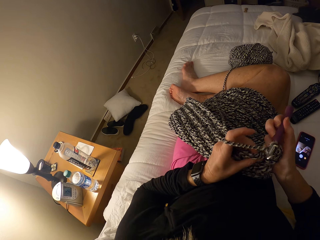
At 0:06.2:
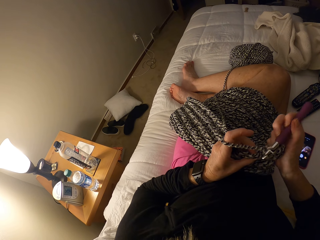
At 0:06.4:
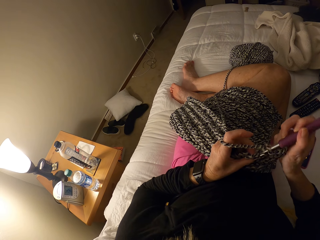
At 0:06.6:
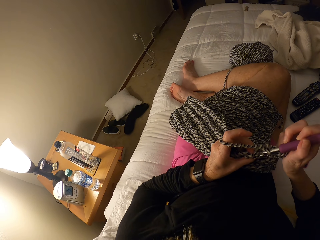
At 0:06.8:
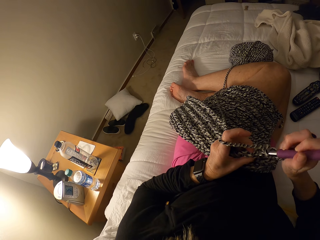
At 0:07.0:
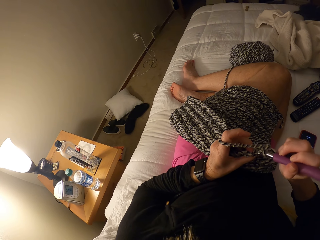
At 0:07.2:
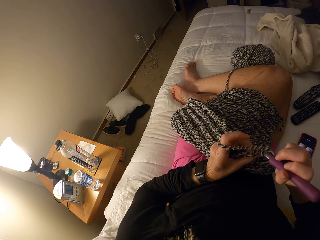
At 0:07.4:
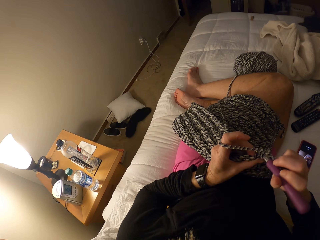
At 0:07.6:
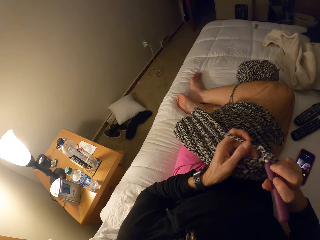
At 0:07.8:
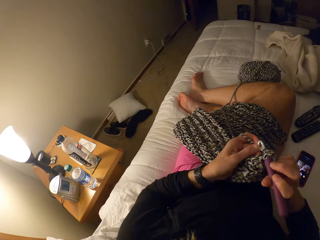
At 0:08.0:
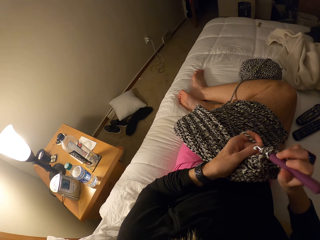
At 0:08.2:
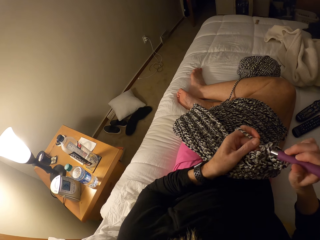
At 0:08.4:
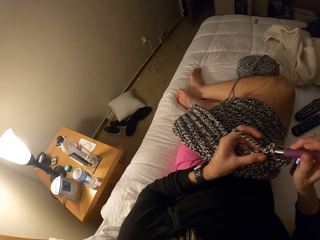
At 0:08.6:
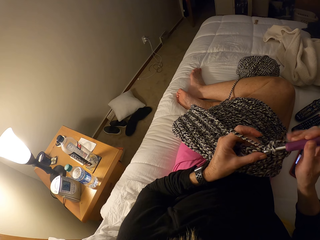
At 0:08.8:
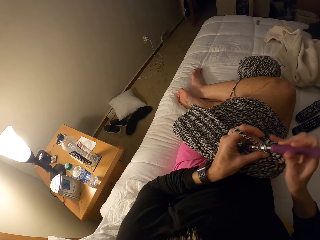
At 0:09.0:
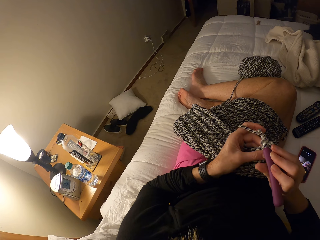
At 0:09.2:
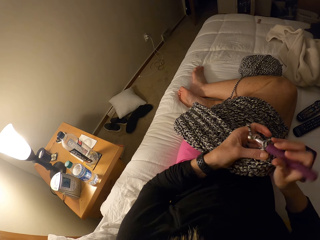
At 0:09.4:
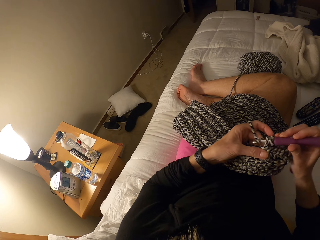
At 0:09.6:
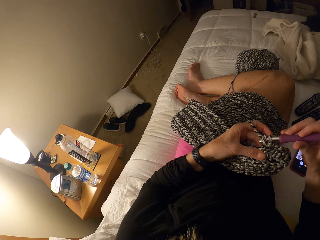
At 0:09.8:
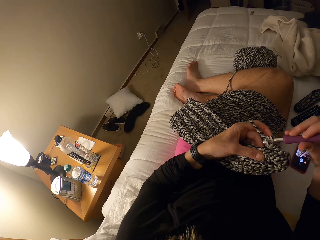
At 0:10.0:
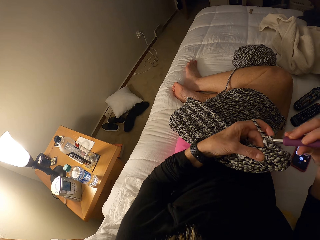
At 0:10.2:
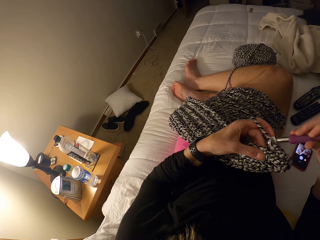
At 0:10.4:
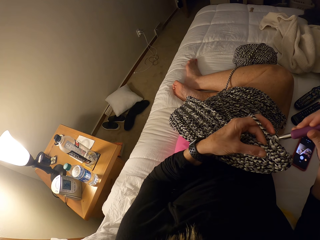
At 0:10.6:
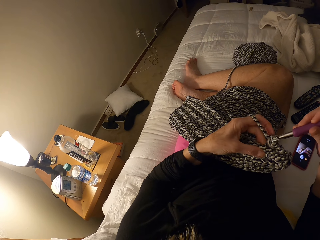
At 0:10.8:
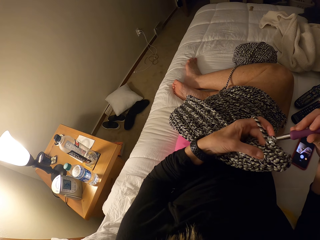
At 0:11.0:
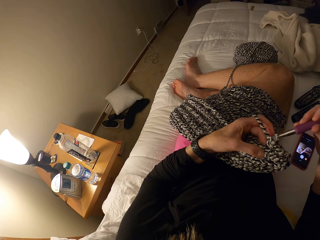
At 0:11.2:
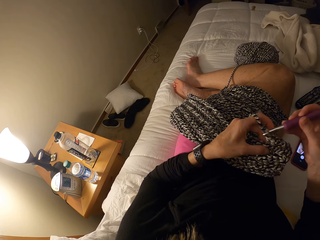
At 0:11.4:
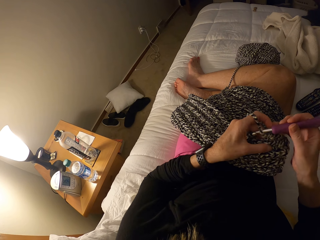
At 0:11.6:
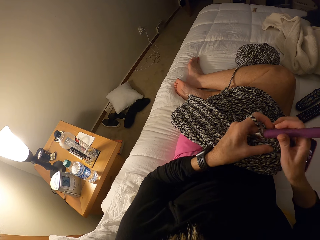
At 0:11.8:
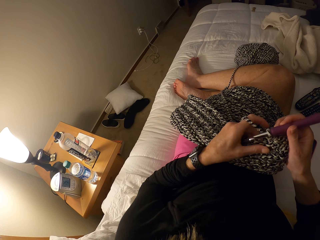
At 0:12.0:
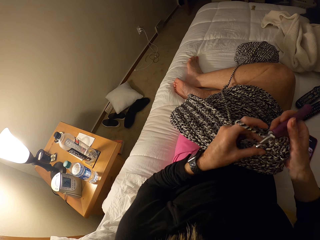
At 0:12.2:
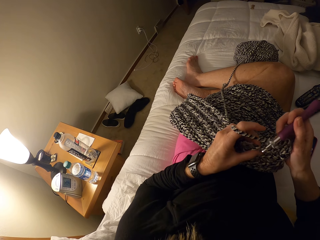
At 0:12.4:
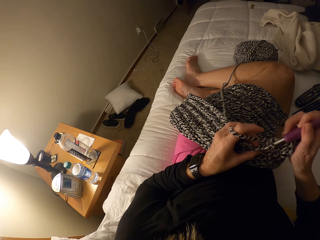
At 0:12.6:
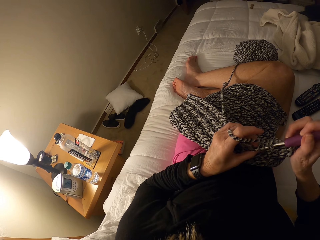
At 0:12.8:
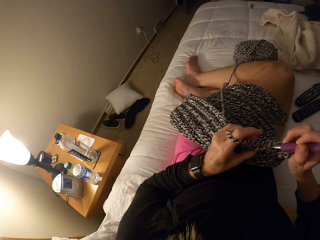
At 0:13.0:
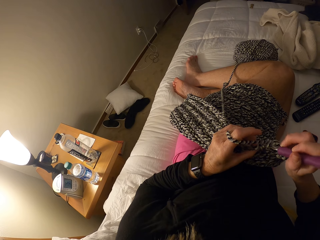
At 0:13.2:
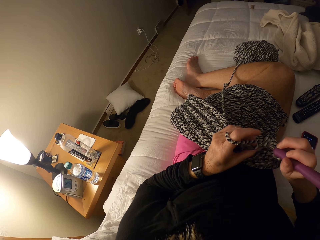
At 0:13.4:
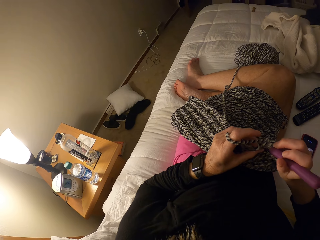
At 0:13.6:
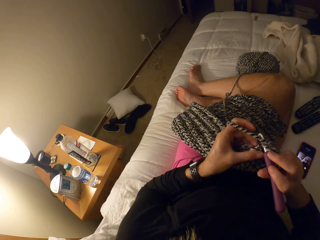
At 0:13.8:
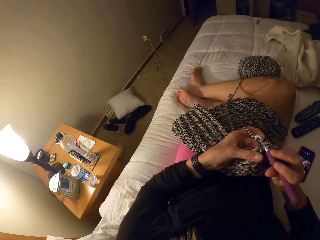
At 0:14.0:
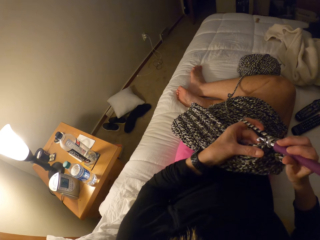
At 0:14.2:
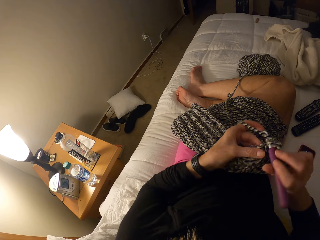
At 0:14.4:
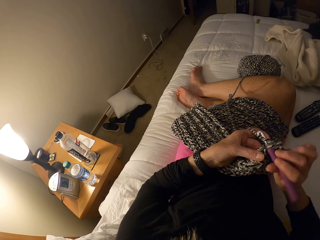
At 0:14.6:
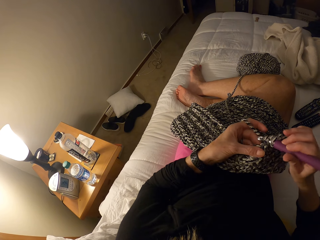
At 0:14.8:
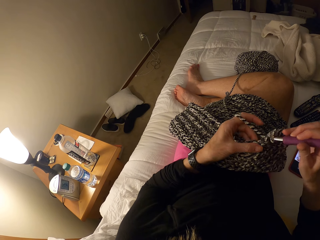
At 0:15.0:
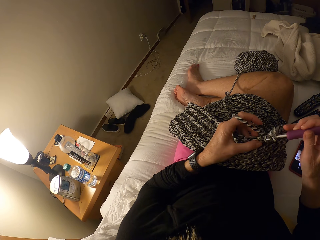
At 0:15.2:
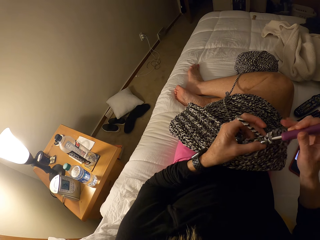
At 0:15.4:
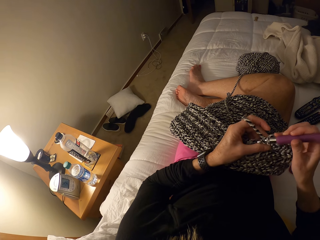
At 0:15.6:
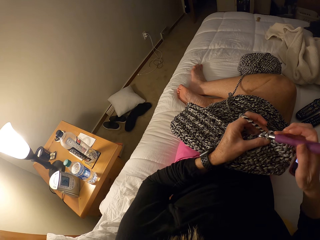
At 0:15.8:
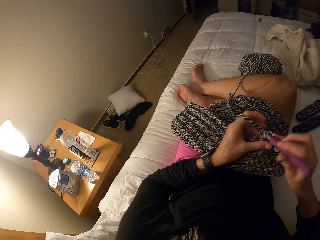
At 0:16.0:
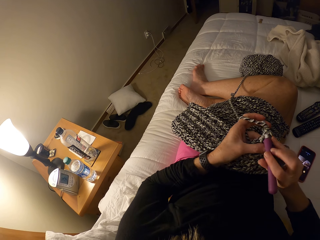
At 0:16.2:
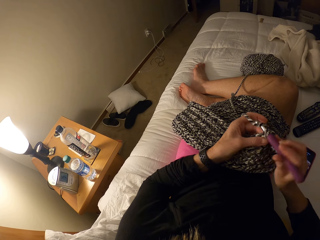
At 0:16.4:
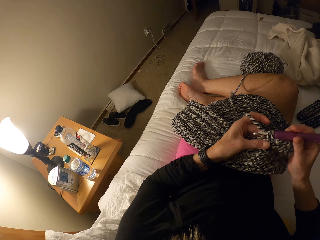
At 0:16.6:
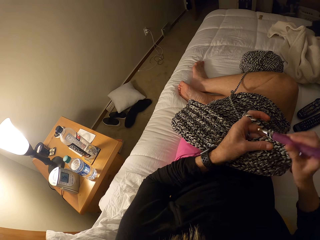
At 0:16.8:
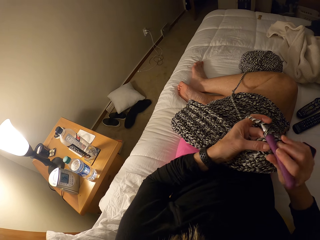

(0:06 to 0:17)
The camera wearer knits the garment.

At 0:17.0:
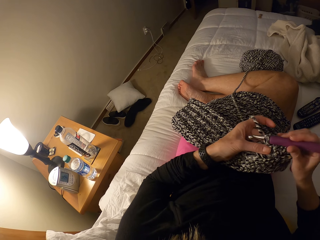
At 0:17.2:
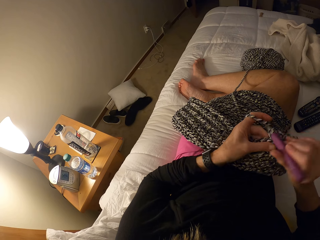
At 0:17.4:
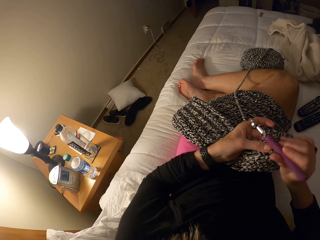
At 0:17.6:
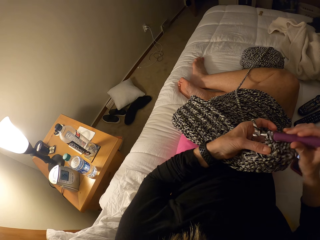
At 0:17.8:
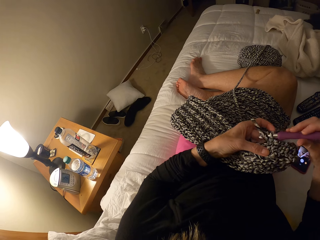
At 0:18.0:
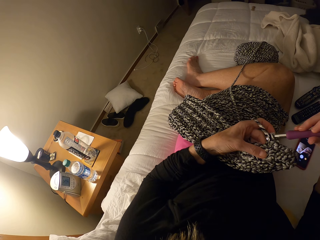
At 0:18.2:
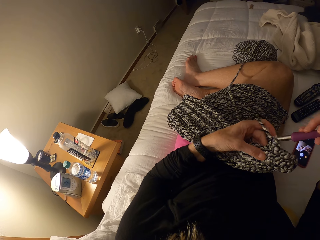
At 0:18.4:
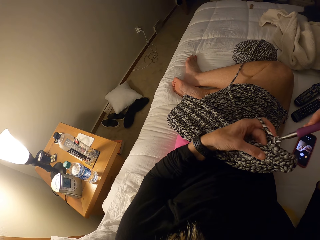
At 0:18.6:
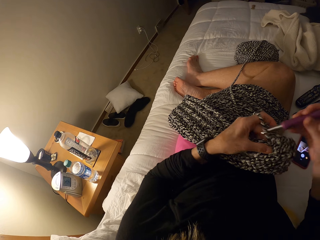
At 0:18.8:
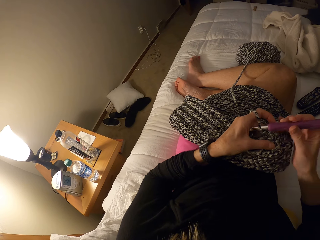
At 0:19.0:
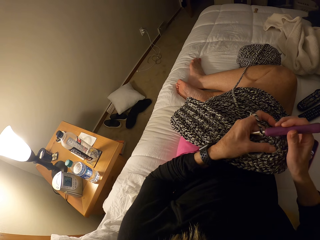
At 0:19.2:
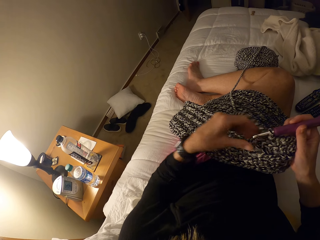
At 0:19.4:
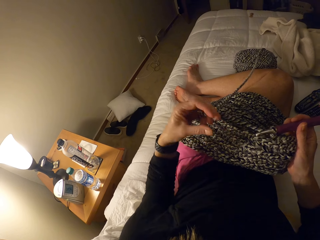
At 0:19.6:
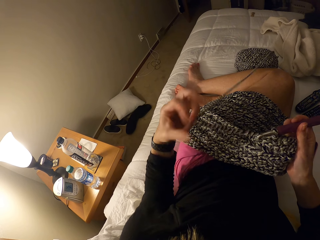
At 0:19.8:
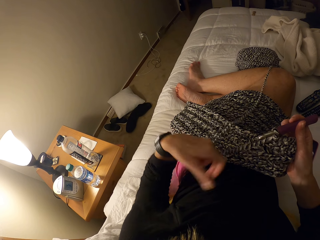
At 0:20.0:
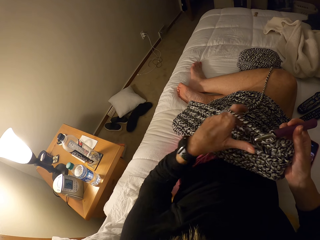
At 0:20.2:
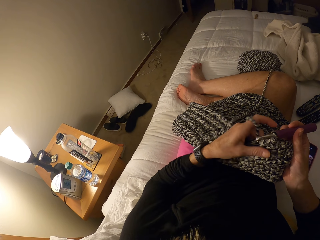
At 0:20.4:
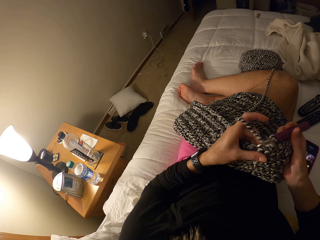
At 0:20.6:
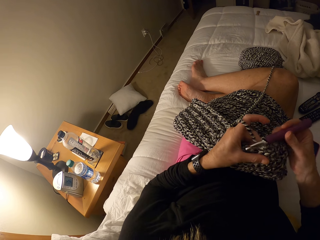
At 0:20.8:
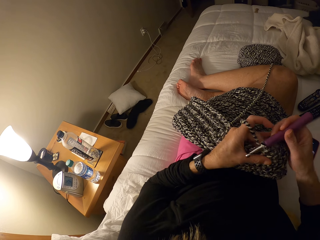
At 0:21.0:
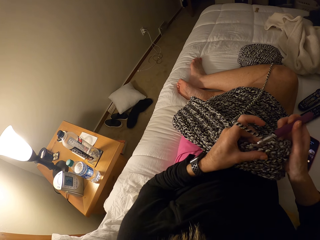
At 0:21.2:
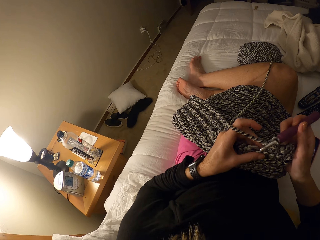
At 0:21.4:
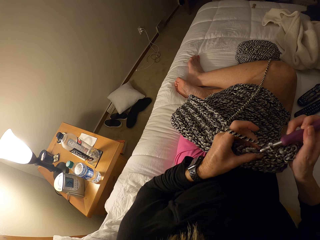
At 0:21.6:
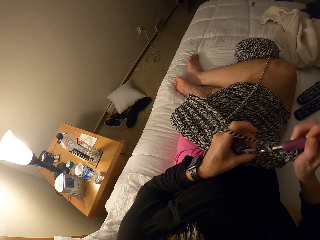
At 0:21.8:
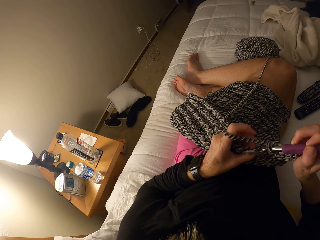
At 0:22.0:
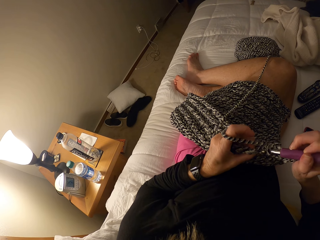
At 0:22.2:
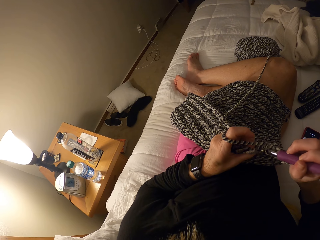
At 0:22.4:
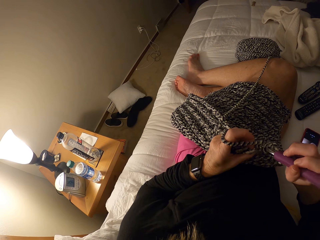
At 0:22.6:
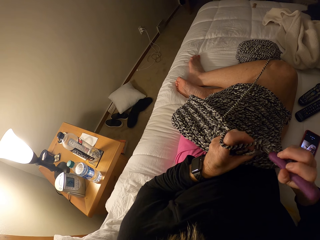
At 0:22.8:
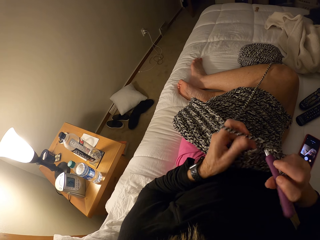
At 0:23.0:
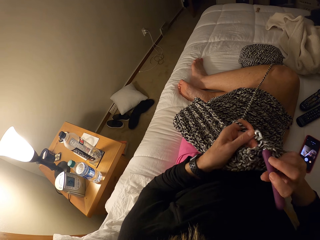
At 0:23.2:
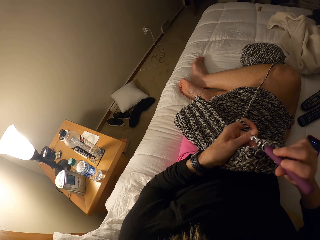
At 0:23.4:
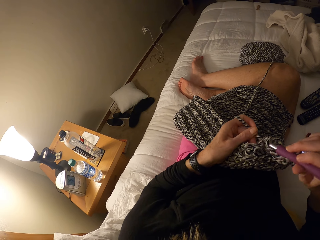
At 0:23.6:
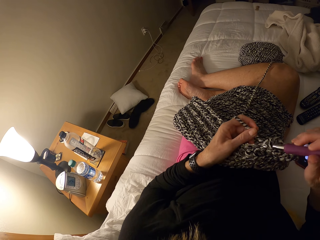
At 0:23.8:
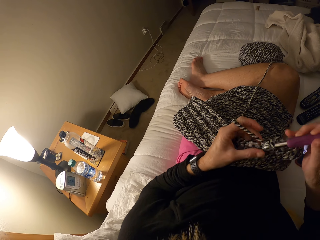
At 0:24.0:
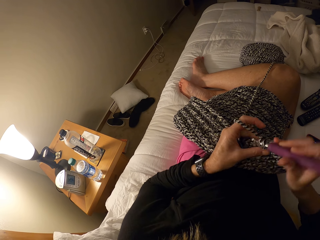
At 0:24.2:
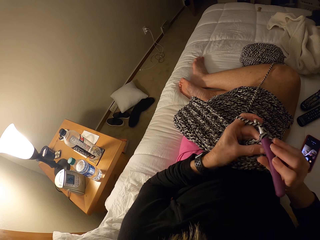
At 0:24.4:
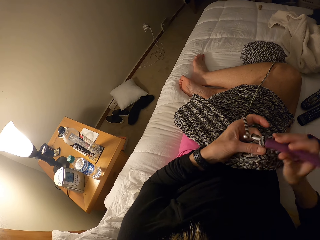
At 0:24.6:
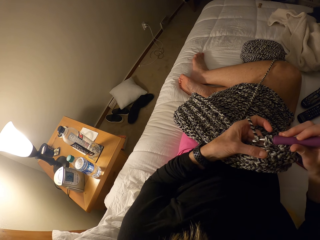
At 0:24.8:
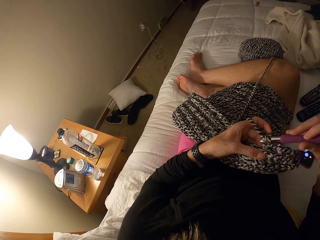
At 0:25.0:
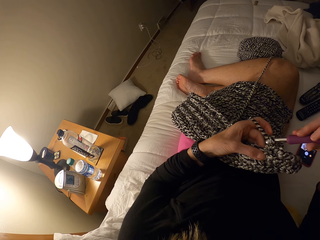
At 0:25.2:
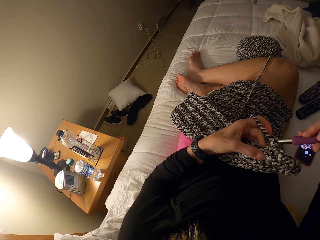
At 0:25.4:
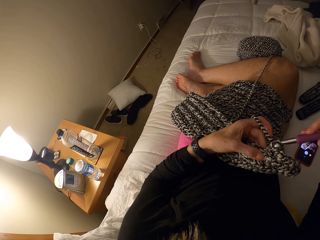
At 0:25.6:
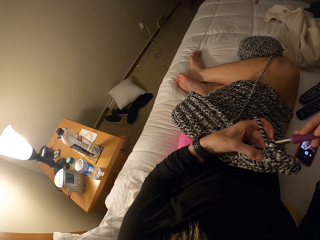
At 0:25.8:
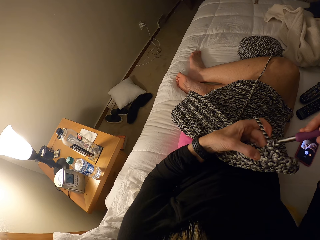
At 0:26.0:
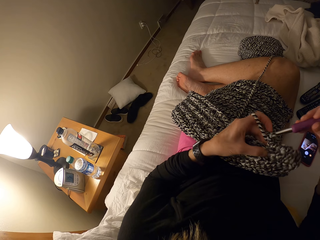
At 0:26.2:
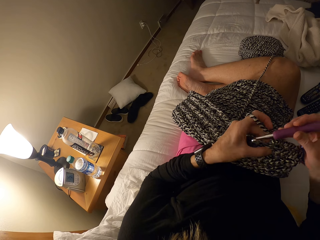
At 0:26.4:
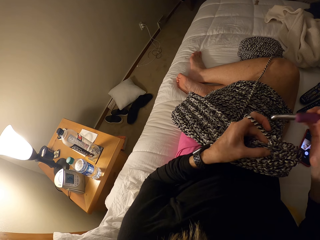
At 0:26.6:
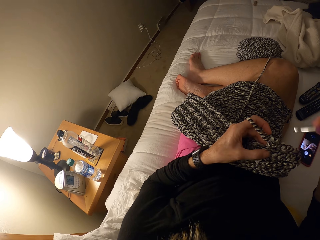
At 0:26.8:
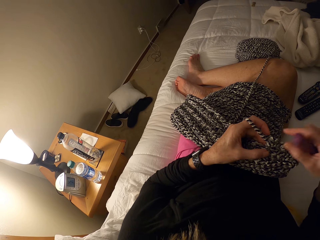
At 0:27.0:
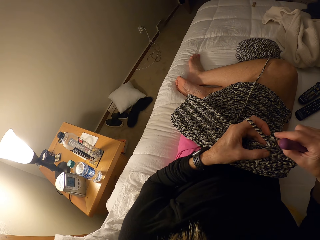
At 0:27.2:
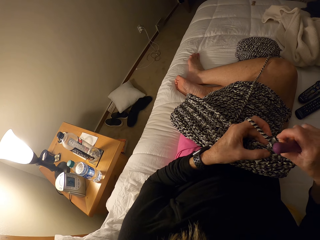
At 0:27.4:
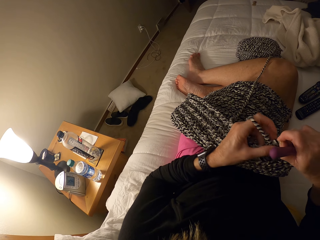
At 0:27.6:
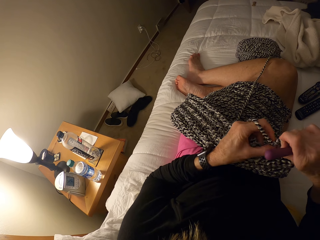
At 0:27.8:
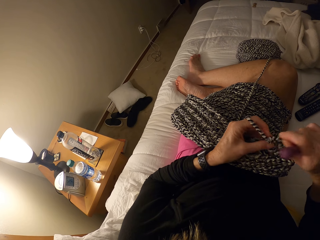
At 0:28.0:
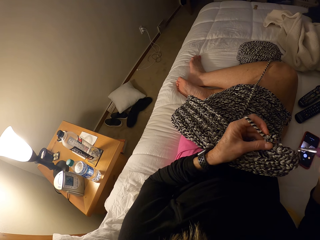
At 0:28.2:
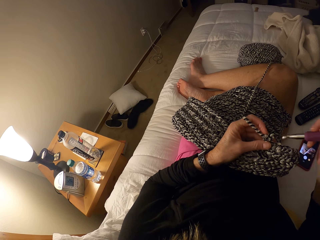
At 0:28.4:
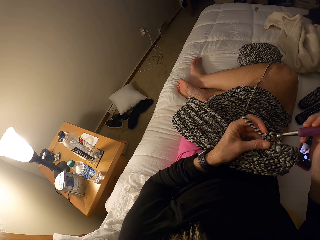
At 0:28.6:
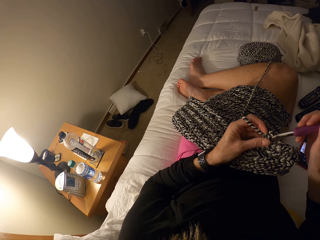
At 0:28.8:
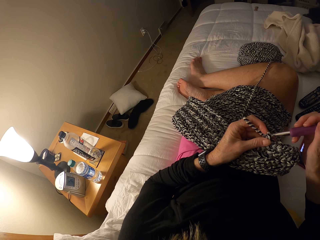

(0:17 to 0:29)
The camera wearer pulls the yarn with her left hand. She adjusts the thread. She resumes crocheting the yarn. She knits the garment. She turns the crochet hook to the other side. She pulls the thread. She adjusts the crochet with her right hand.
